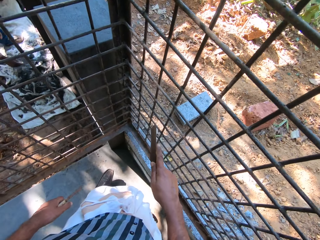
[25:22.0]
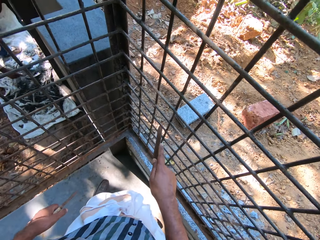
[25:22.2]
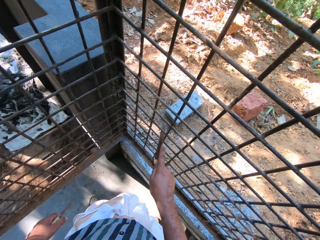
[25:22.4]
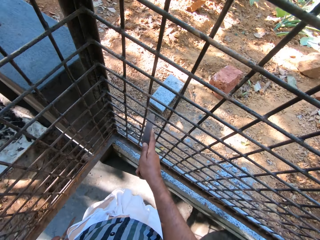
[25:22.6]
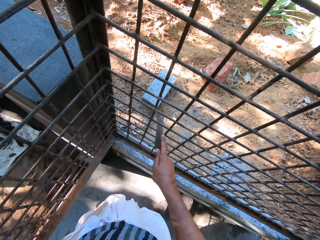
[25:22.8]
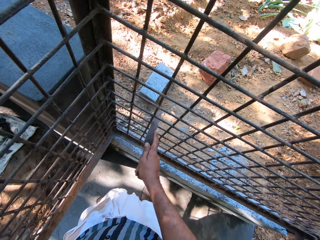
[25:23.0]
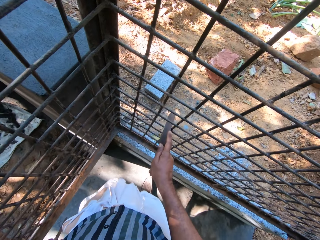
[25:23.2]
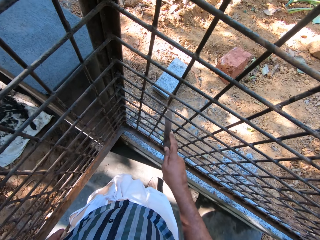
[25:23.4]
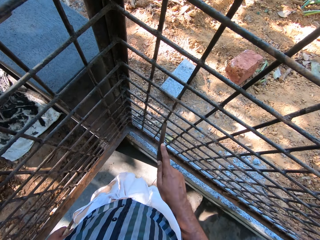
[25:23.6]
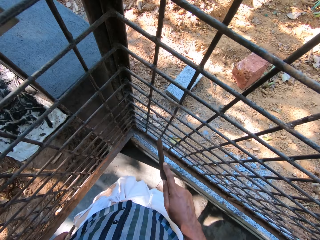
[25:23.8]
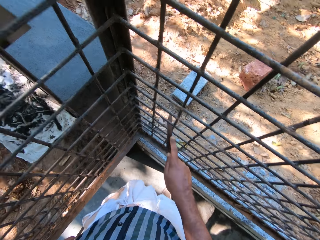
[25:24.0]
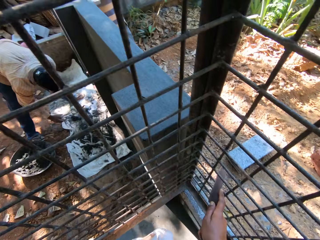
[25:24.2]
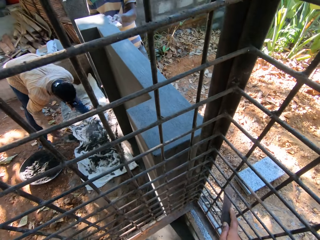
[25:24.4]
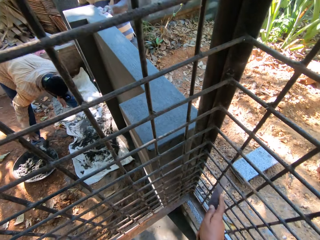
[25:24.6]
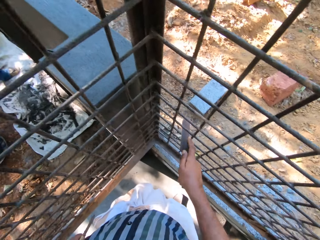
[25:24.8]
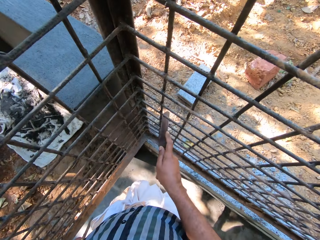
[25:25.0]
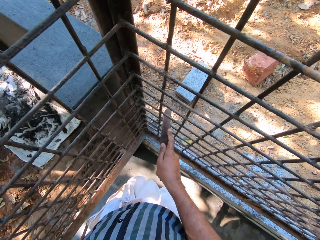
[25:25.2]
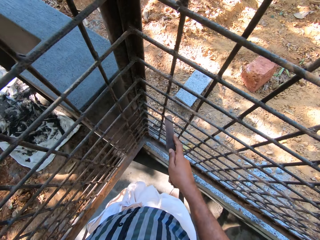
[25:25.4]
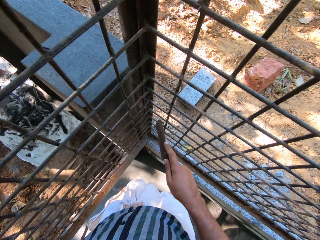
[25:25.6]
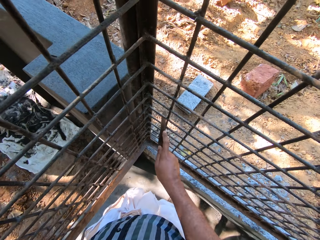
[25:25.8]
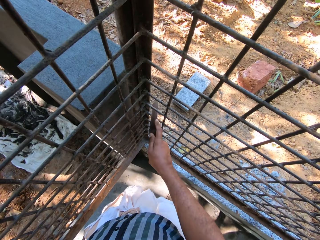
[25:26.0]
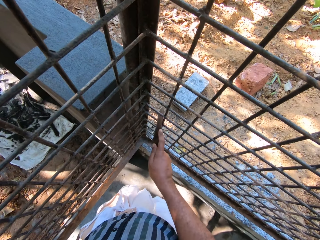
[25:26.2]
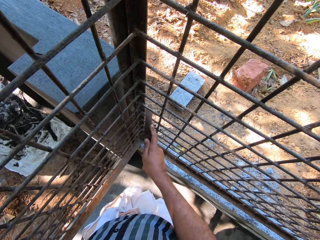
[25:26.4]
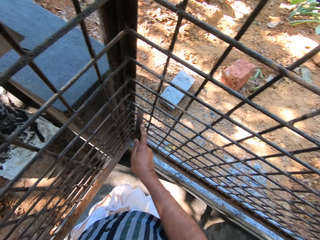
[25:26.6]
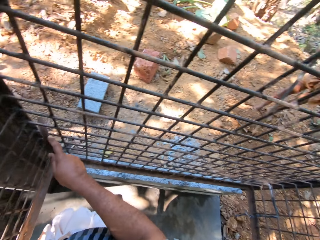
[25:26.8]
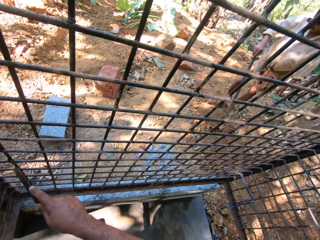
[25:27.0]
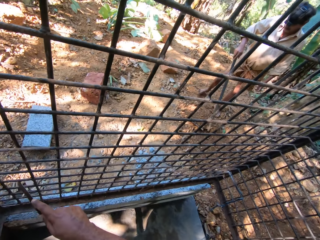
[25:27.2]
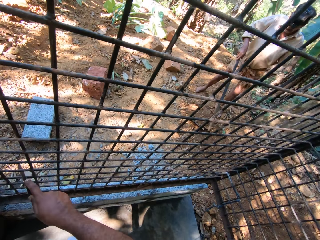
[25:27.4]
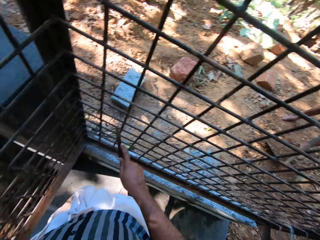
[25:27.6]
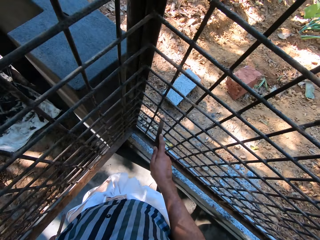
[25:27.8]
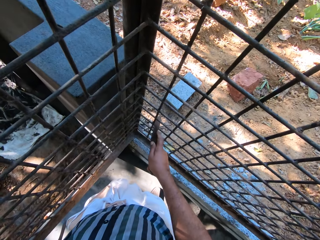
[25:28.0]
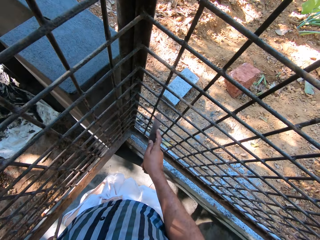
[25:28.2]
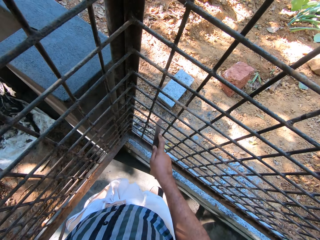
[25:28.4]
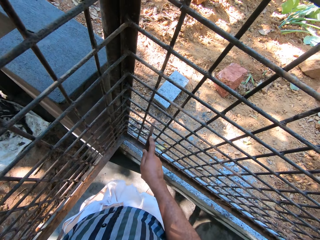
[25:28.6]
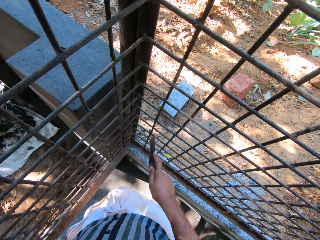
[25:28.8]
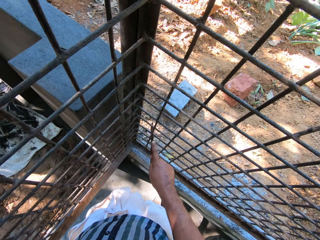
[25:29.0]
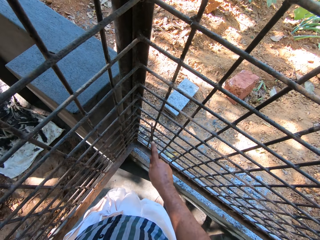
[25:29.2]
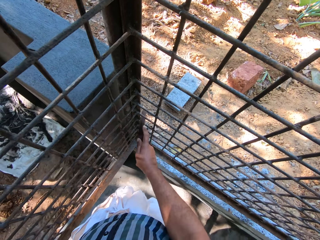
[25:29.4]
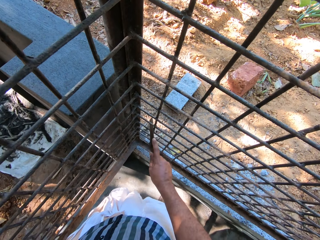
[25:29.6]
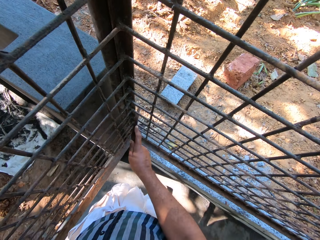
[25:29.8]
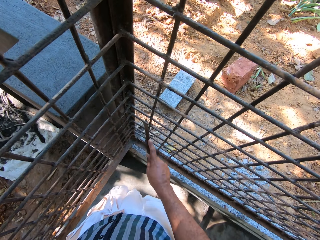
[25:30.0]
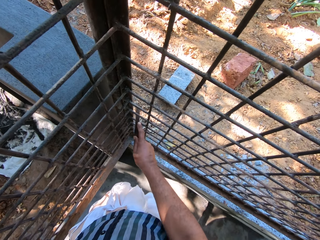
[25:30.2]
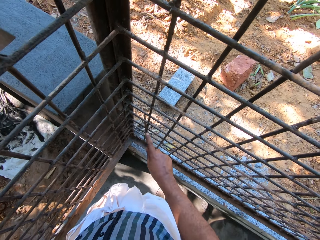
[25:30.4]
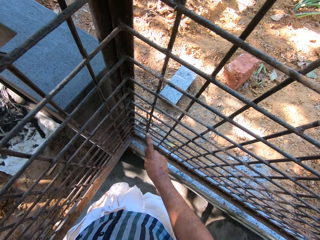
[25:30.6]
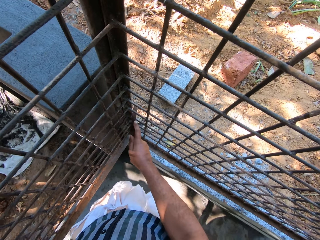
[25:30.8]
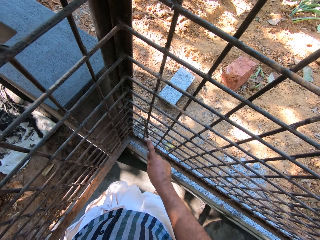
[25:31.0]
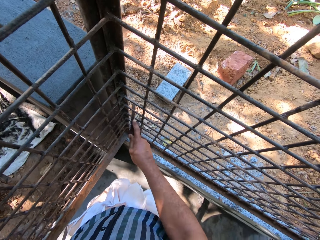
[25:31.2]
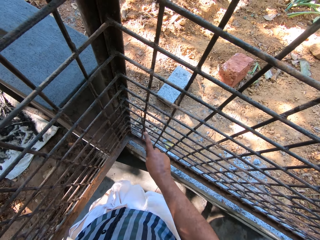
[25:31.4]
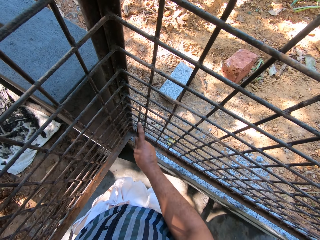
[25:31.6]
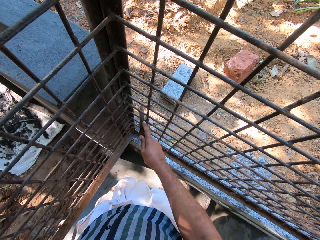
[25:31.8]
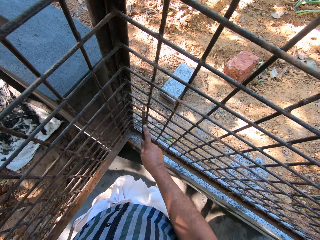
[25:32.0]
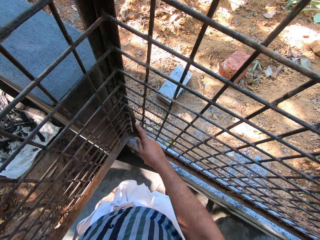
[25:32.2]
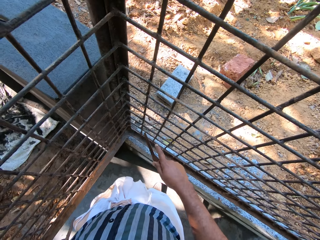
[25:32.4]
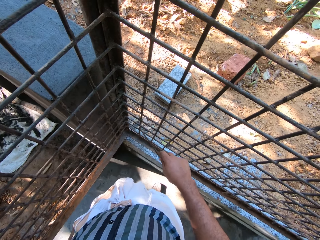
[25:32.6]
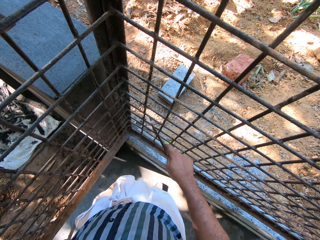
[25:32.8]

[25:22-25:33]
The camera wearer scrubs the wire mesh with a knife.

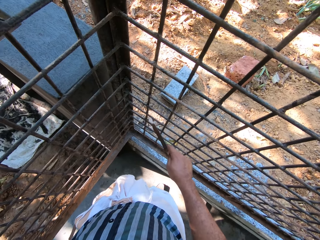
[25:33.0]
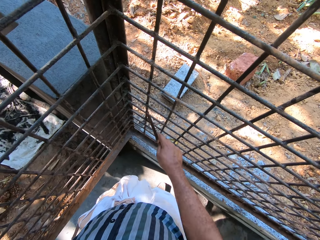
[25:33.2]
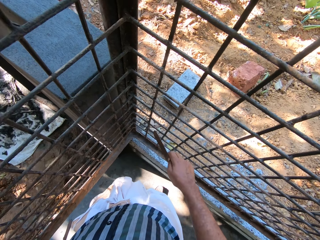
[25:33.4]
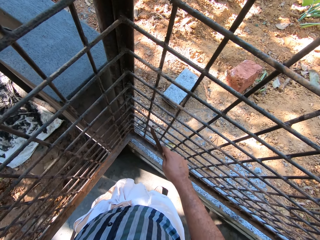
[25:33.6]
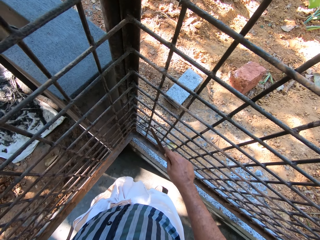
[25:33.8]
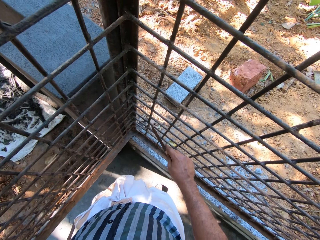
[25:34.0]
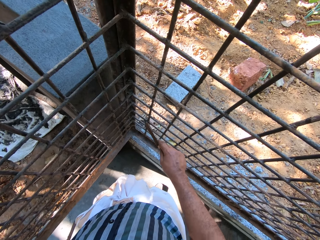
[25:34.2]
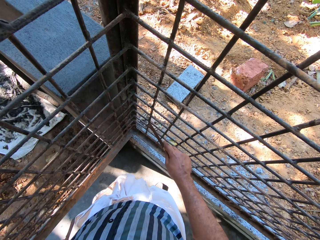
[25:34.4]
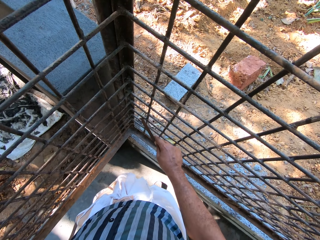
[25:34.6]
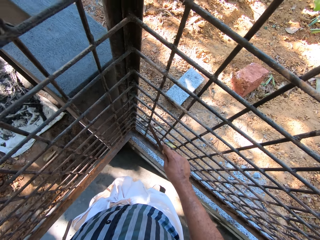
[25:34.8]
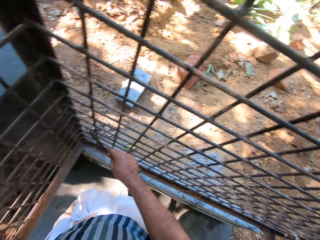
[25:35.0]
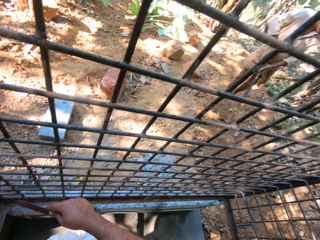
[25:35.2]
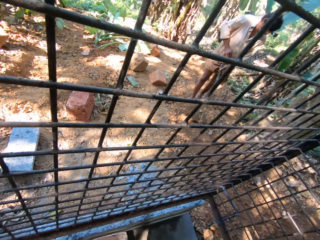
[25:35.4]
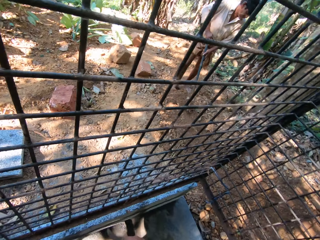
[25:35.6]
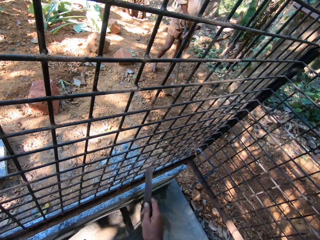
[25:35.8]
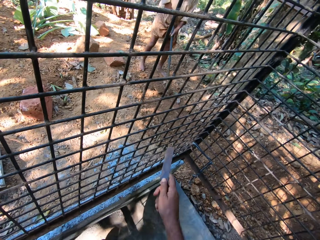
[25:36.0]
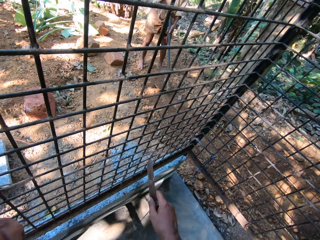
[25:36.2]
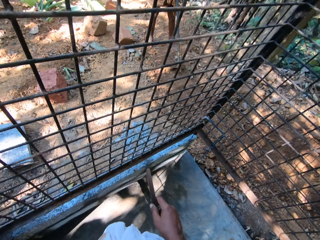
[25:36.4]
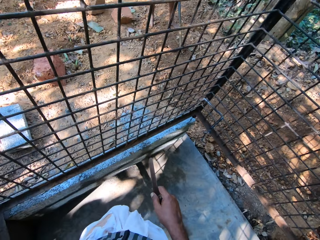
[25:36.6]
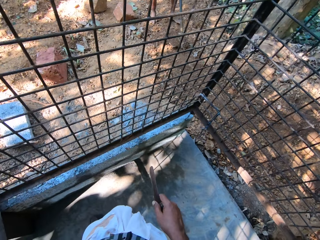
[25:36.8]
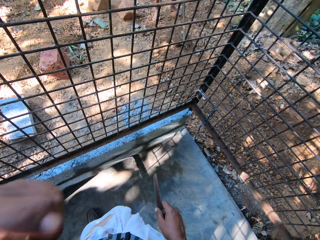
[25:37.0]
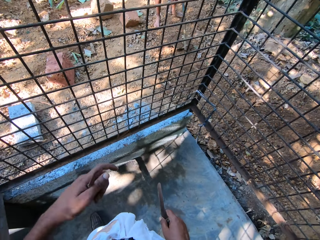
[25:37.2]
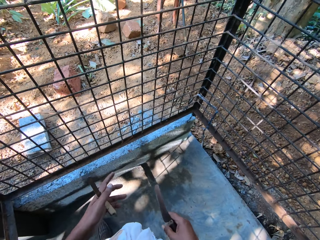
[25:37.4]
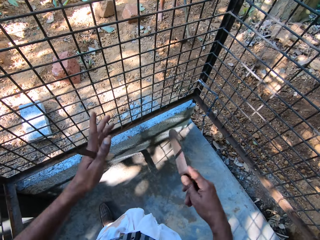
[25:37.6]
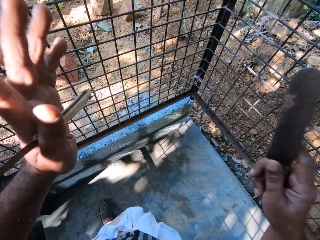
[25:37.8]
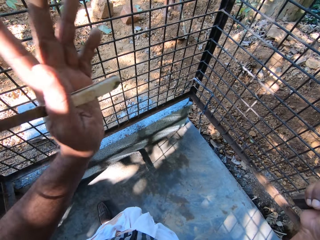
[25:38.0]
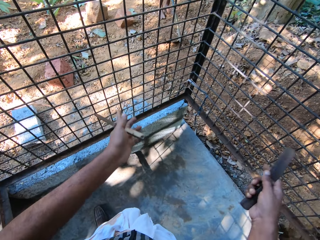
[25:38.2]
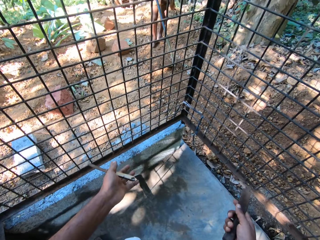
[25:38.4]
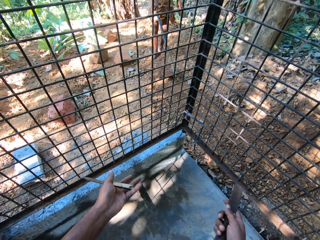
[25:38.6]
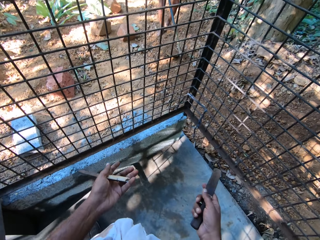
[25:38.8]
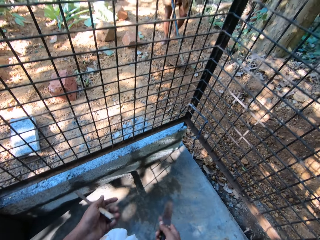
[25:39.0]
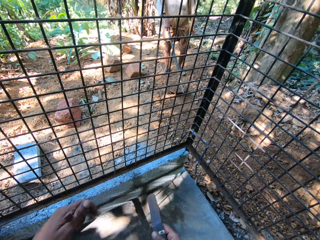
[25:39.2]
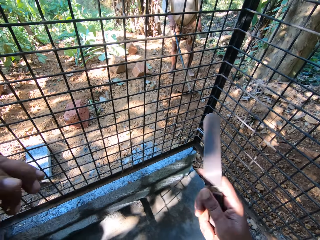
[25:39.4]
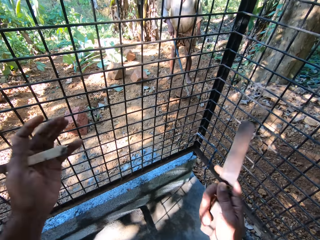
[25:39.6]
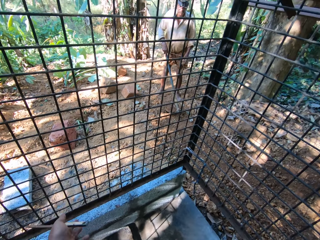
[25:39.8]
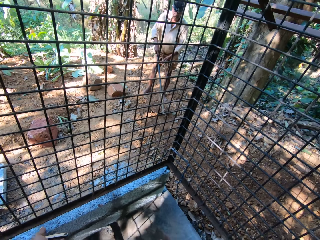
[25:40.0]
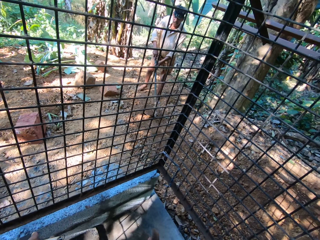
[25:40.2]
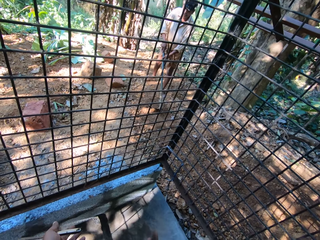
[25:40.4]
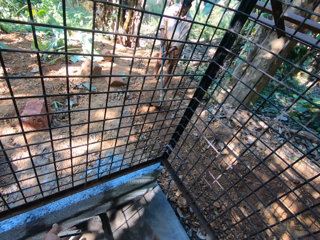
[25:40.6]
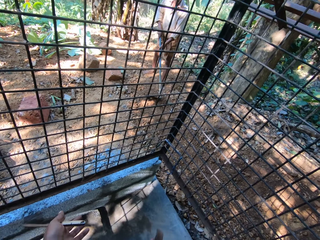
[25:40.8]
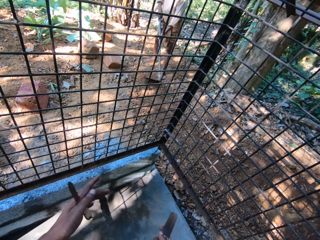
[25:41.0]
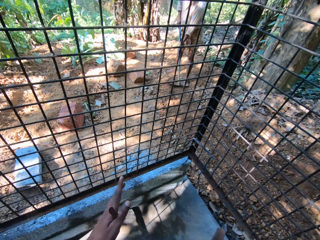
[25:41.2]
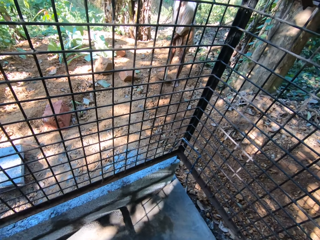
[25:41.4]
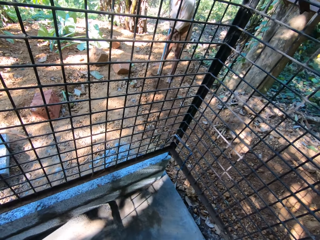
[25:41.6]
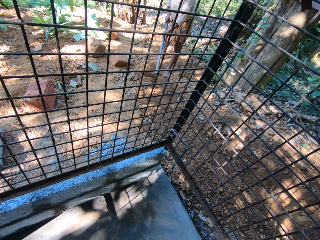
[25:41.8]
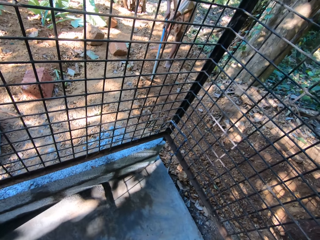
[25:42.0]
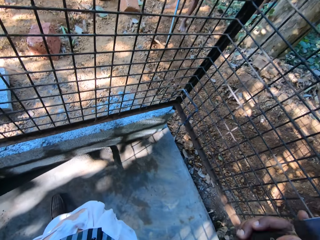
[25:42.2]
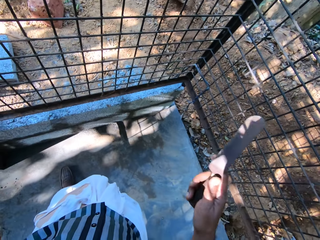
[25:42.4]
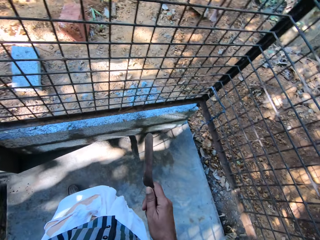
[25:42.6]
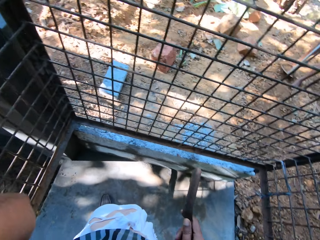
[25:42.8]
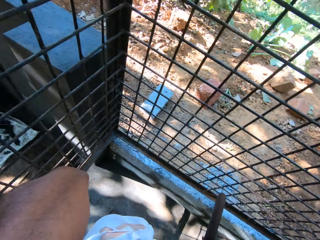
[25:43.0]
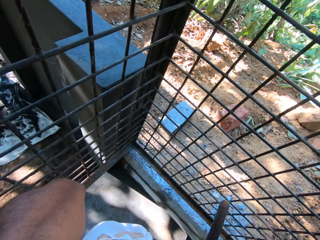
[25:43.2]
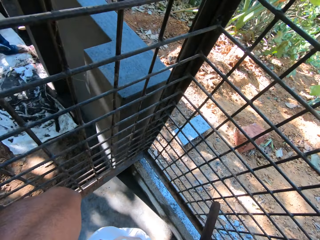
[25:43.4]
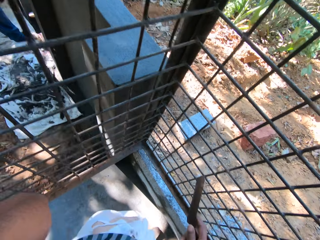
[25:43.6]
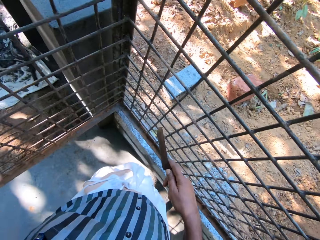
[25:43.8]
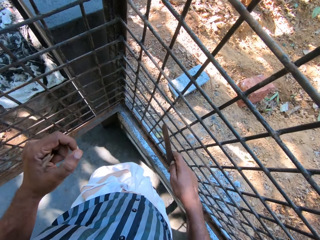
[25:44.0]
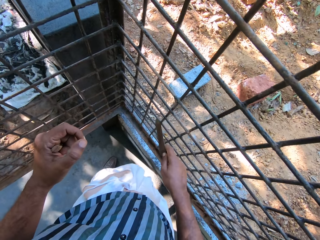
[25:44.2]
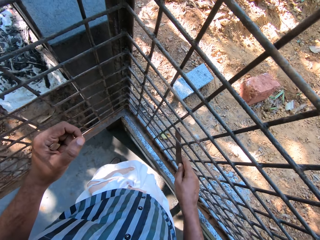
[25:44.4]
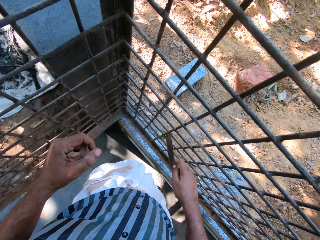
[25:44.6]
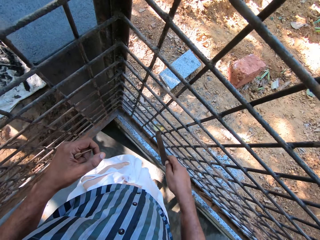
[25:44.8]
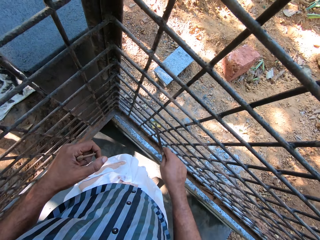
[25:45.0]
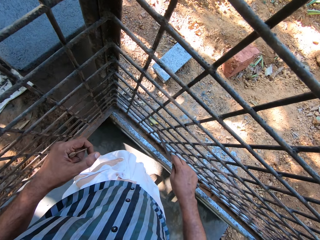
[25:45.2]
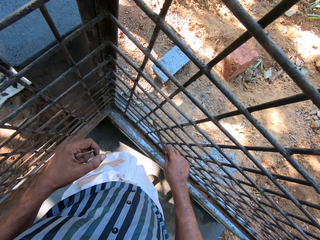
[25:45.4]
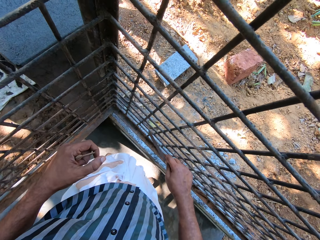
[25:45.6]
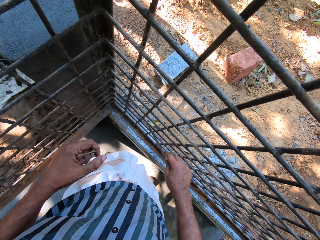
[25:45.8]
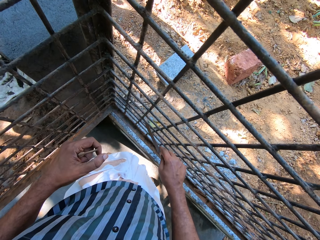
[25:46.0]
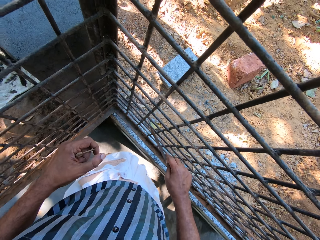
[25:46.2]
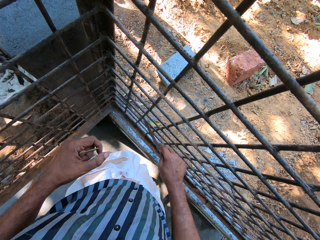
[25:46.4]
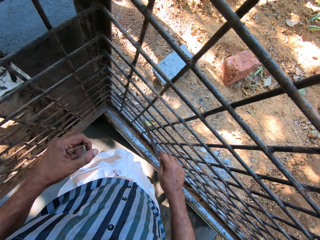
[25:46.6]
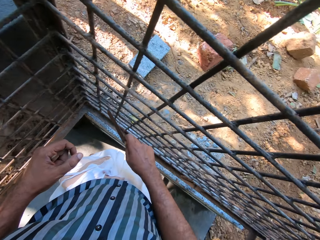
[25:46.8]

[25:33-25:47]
The camera wearer stops to scrub. A man scoops sand from the ground with the hoe in his hands. The camera wearer files the iron cage with the file in his right hand. He scrubs the wire mesh with a knife.
